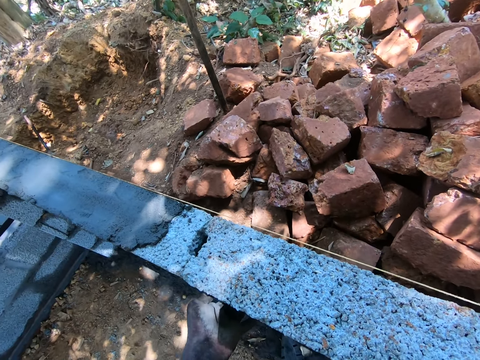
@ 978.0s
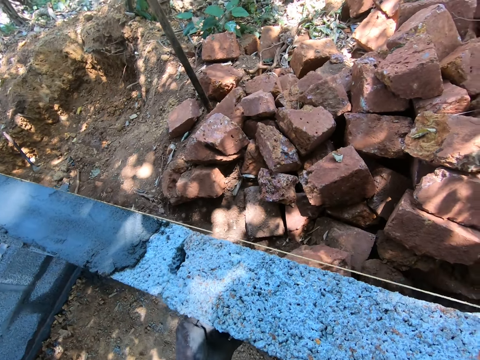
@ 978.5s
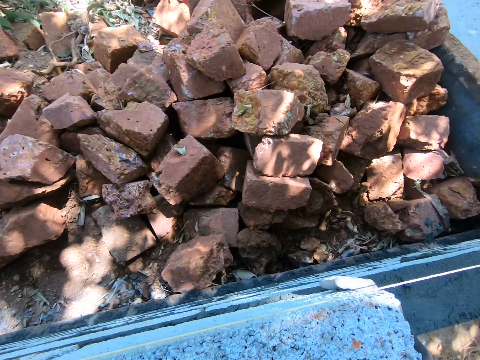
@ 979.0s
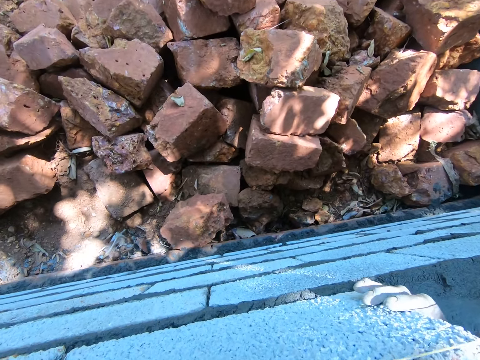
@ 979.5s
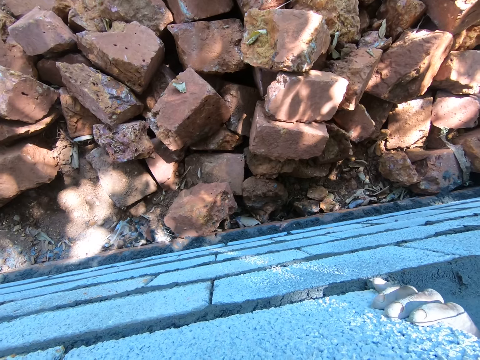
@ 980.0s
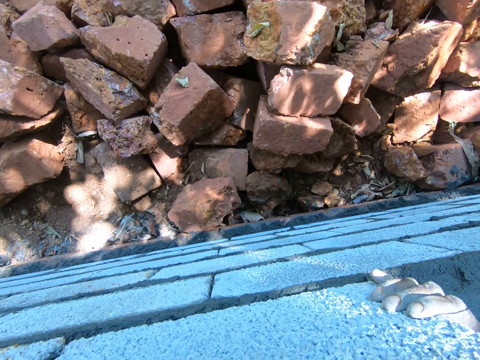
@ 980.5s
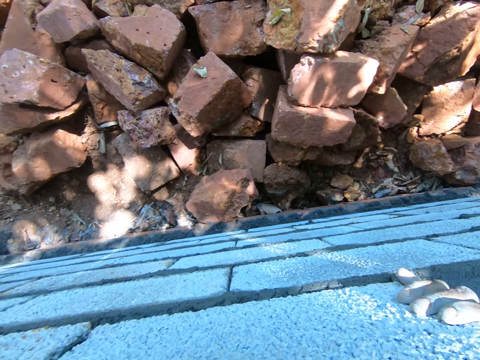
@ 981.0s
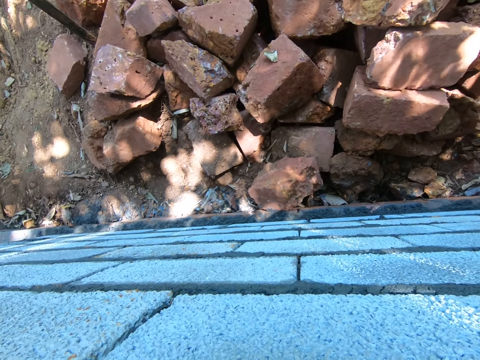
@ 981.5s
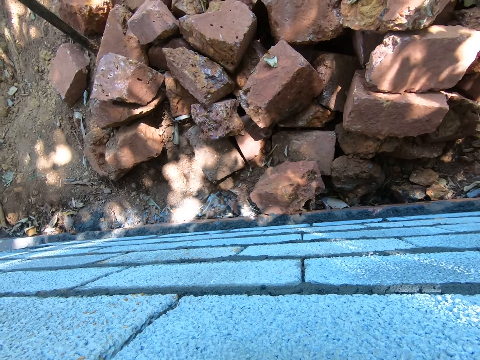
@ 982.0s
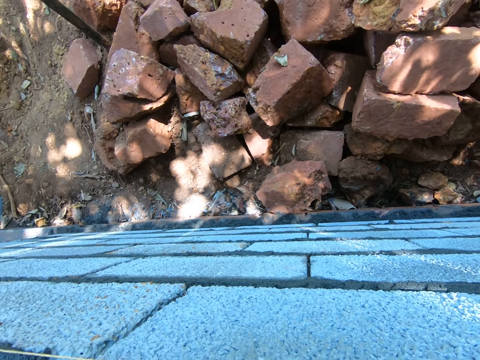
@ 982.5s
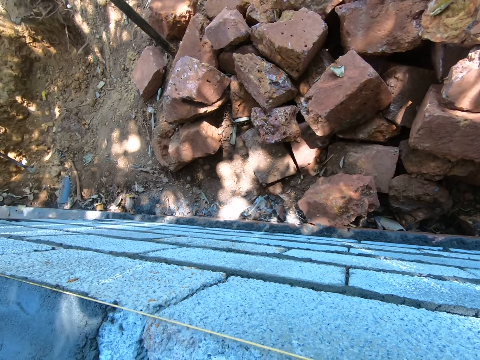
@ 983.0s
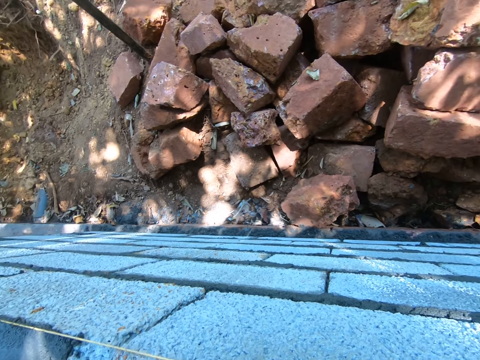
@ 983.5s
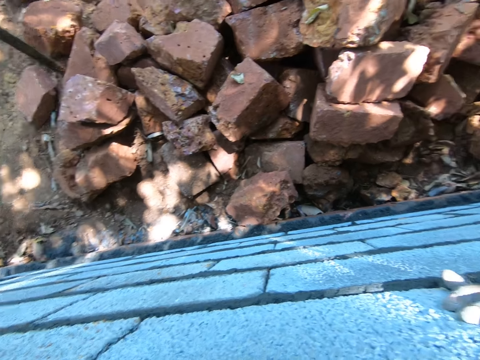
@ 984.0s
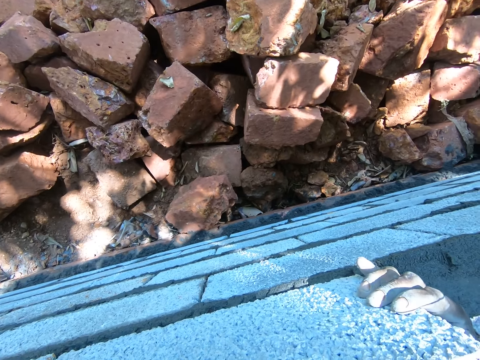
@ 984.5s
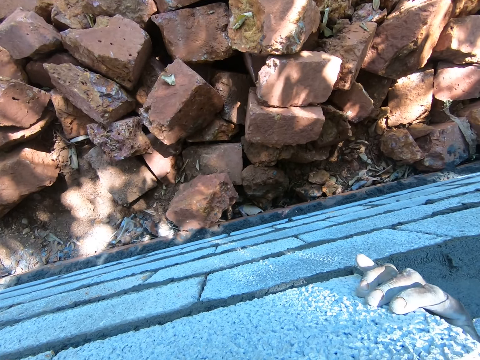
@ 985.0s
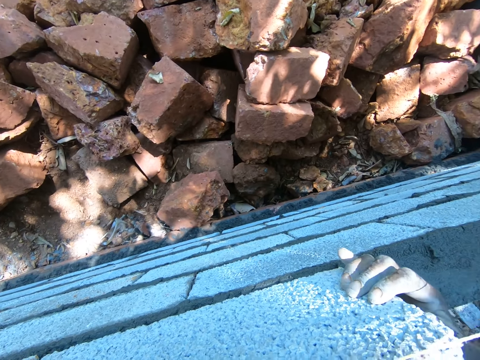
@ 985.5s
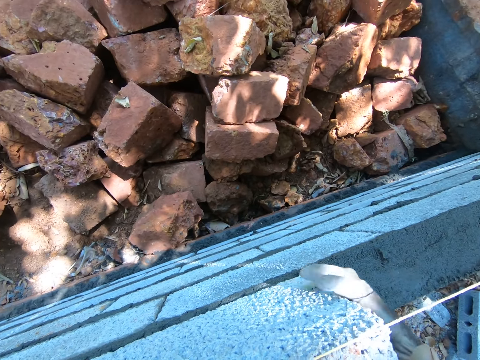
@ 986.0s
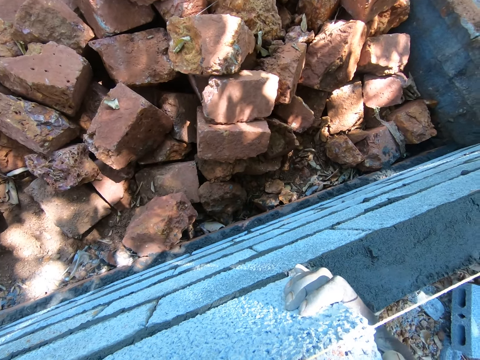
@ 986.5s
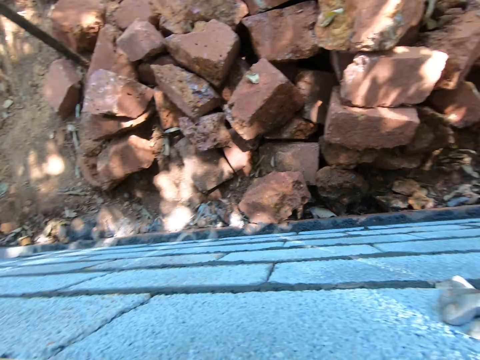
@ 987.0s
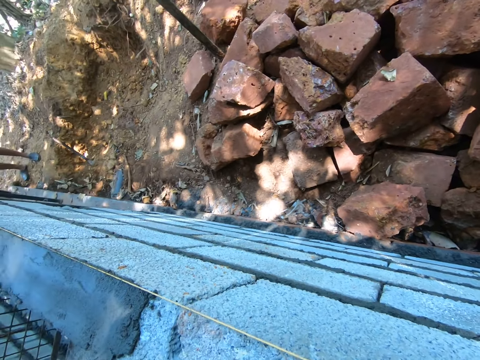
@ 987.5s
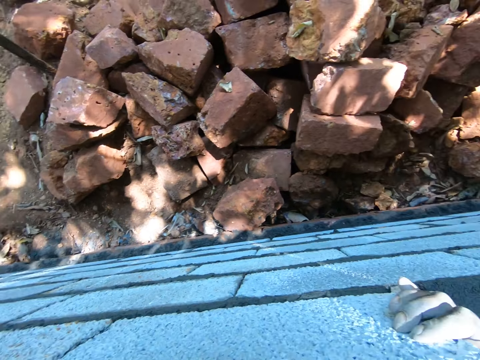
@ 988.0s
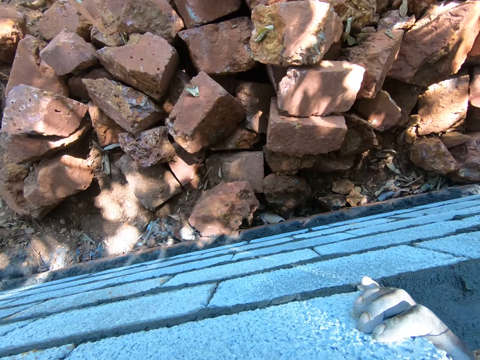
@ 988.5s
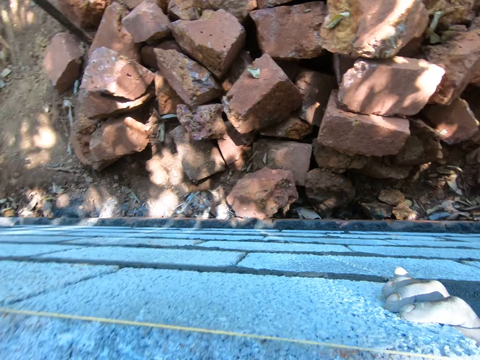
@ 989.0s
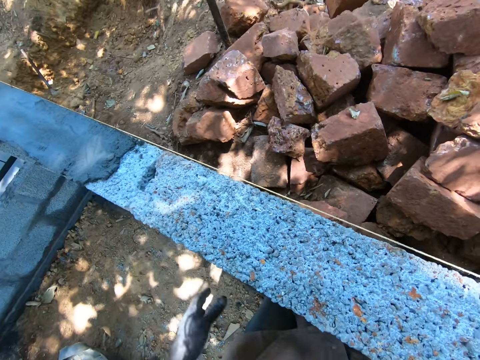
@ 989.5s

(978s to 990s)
The camera wearer adjusts the brick on the wall.

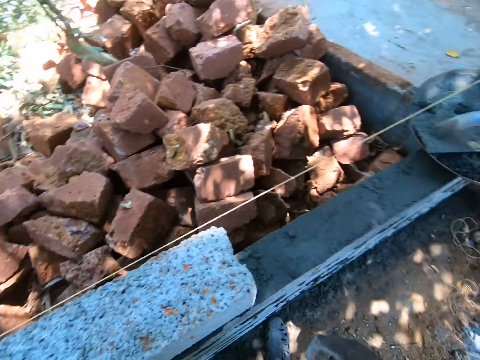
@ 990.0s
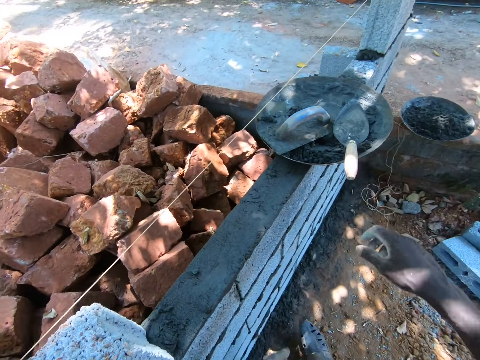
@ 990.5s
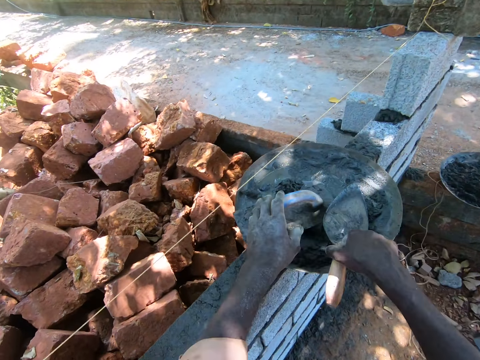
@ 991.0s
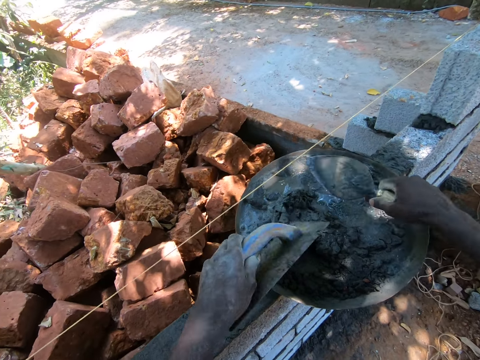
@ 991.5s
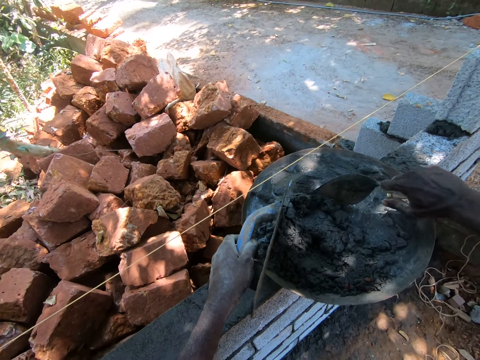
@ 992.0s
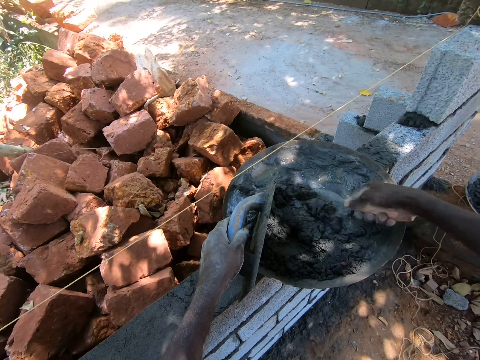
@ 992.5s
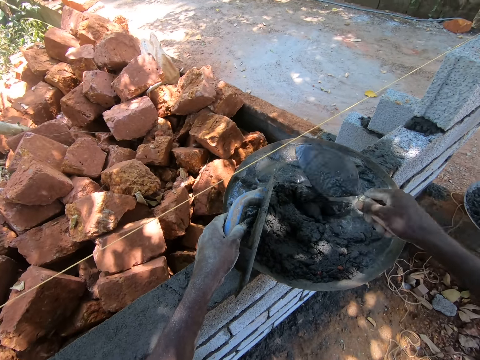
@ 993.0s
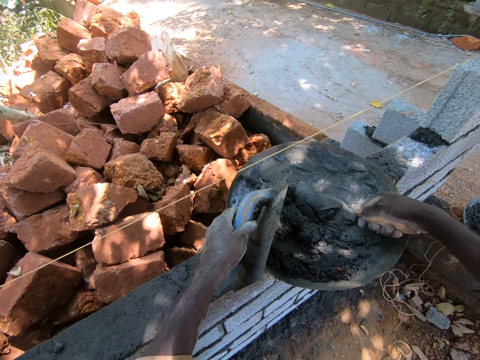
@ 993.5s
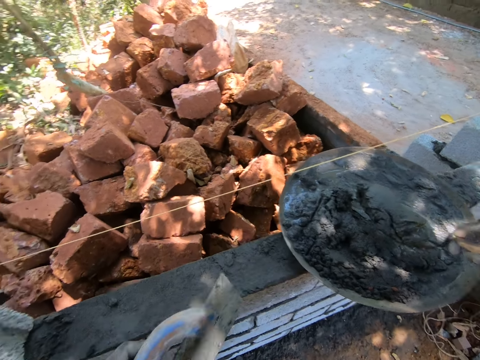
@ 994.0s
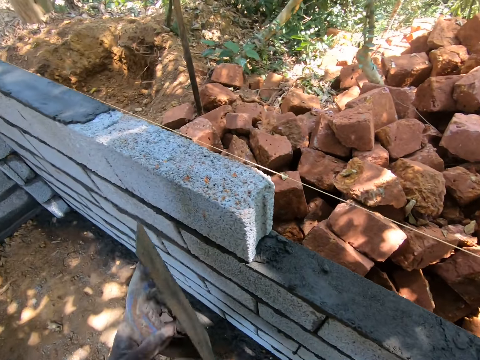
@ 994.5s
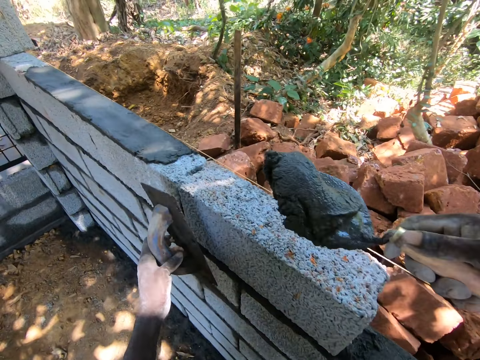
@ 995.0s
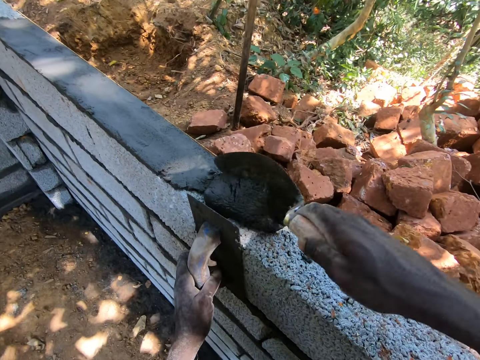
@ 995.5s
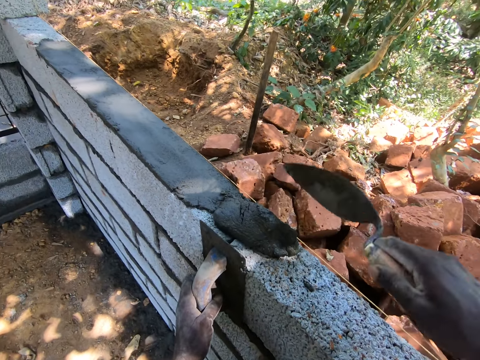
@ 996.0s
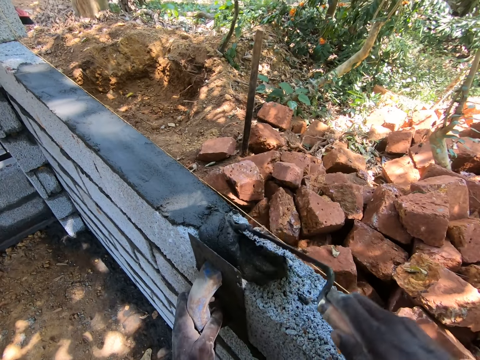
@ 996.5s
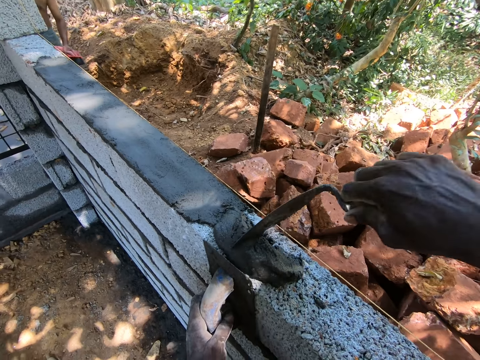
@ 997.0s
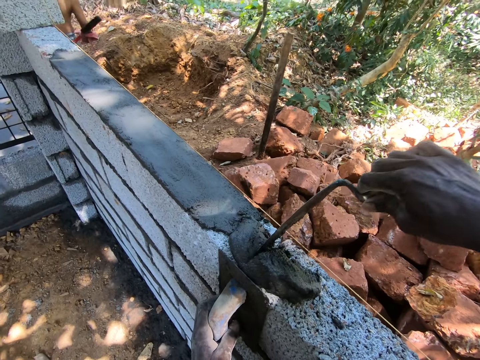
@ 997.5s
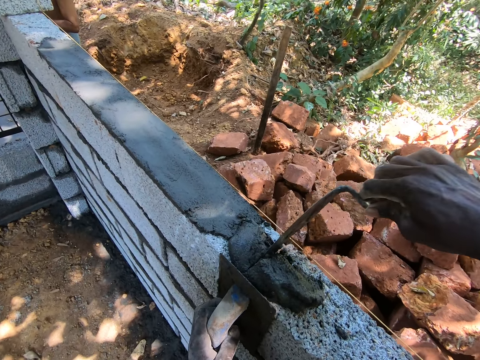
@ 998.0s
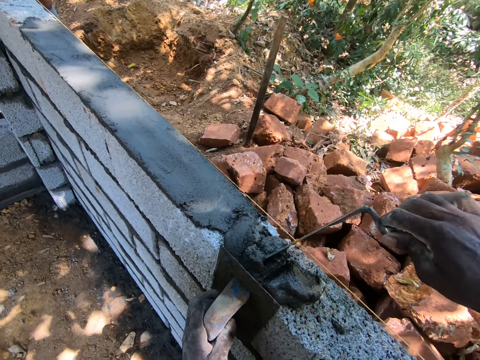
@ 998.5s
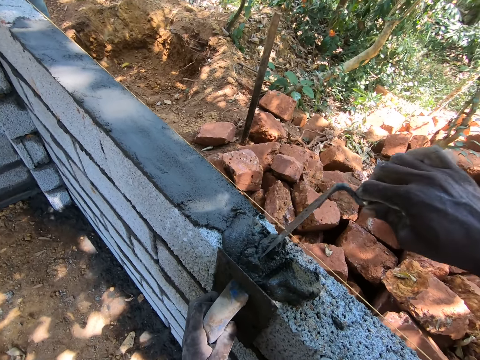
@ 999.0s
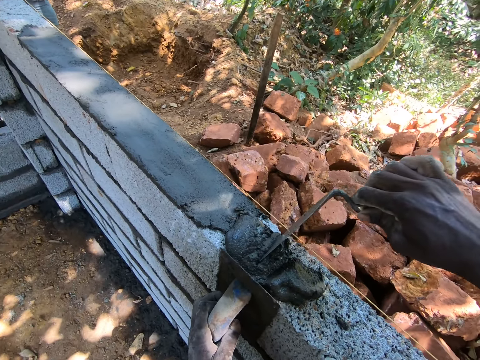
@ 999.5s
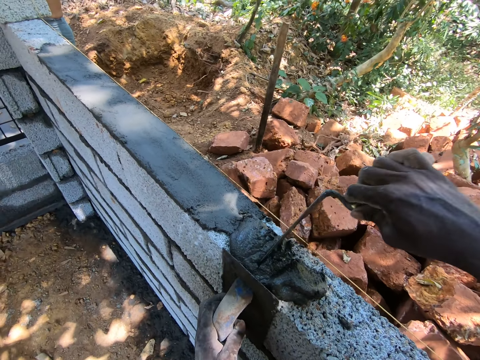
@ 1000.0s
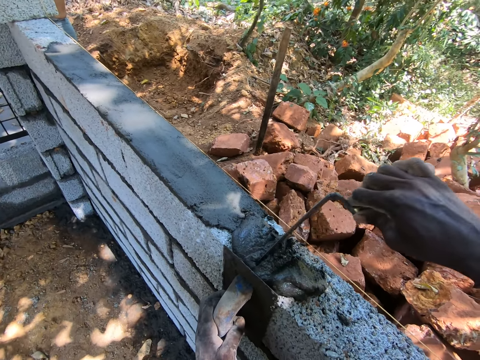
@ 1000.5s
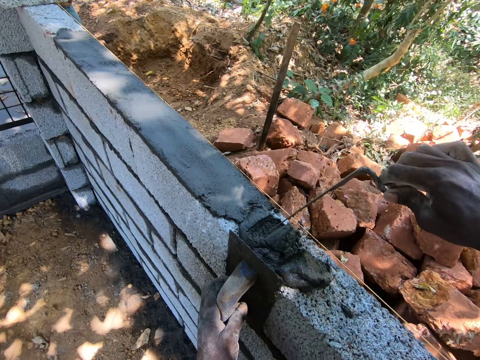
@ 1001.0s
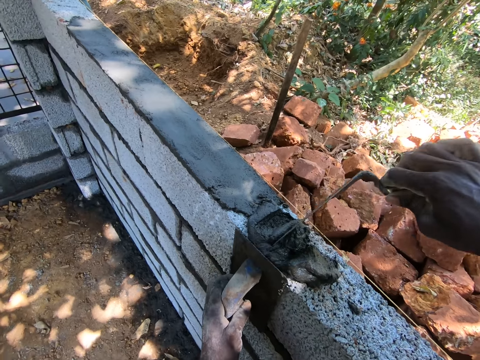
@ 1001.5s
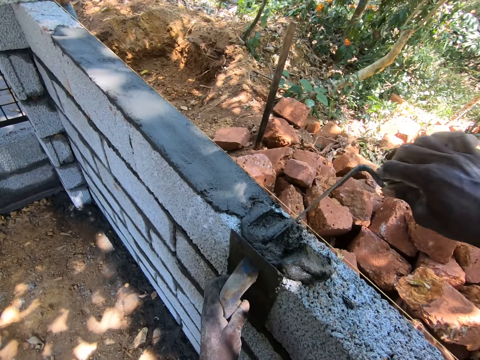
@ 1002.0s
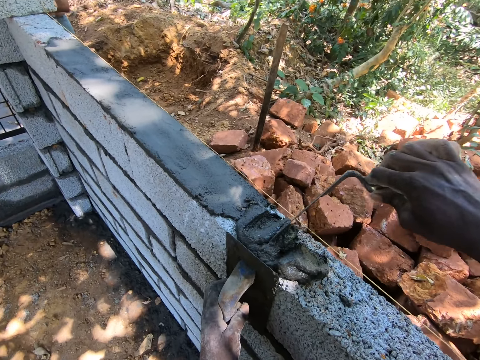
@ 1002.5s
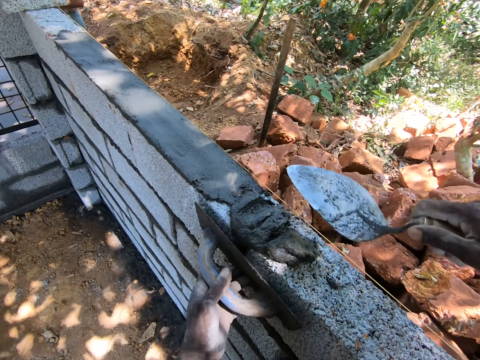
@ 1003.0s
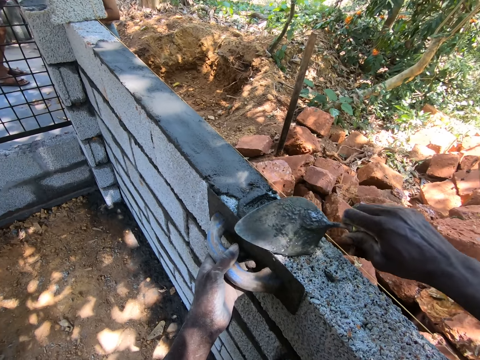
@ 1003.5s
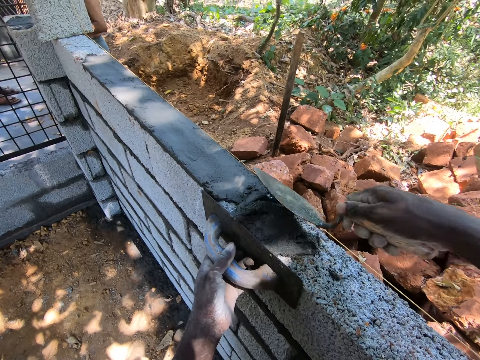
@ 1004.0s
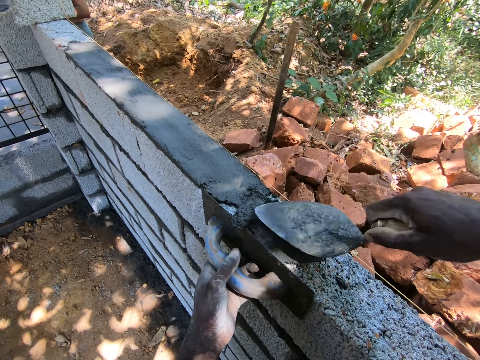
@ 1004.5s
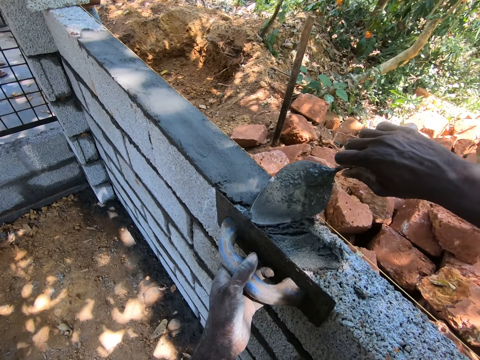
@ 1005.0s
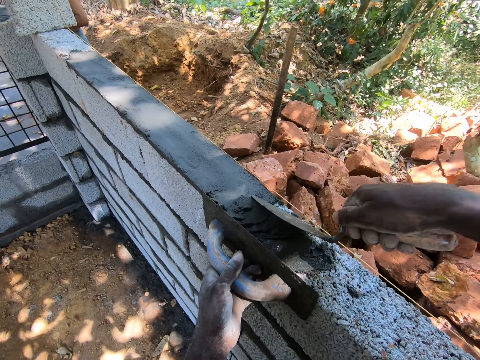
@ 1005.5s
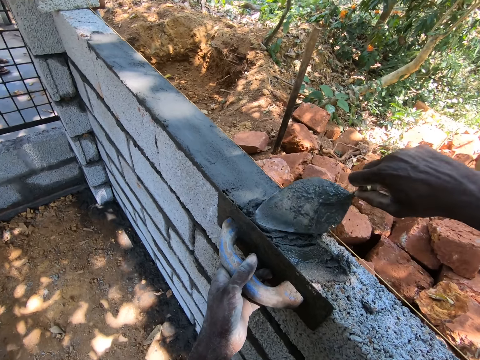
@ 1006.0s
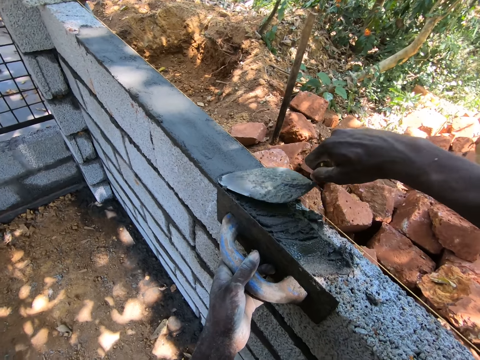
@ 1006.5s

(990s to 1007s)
The camera wearer picks the masonry trowel and picks the square trowel or plastering trowel. They turn the concrete or cement in the basin using the masonry trowel. They scoop the concrete using the masonry trowel. They place the concrete on the brick. They press the concrete between the bricks using the masonry trowel. They spread the concrete on the bricks using the masonry trowel and square trowel.
